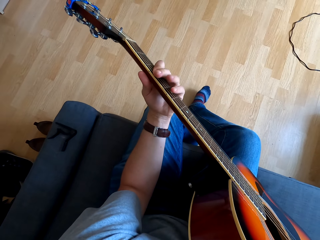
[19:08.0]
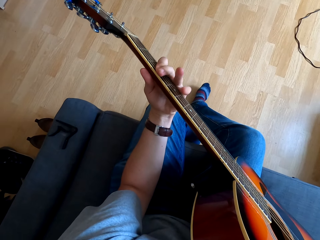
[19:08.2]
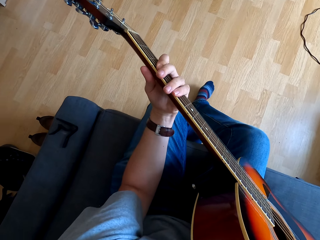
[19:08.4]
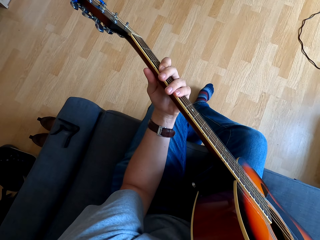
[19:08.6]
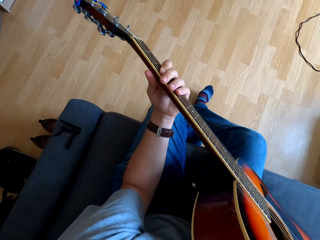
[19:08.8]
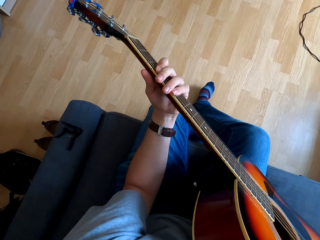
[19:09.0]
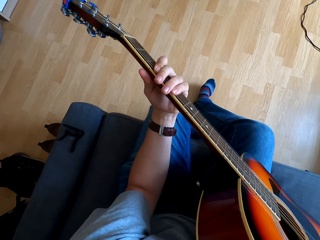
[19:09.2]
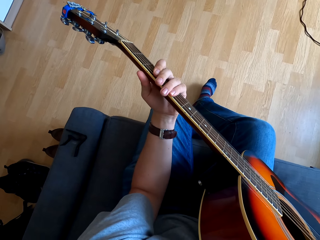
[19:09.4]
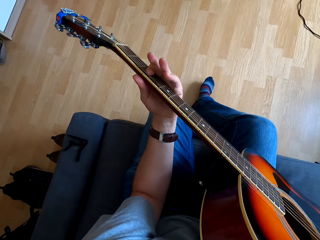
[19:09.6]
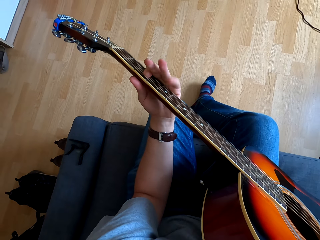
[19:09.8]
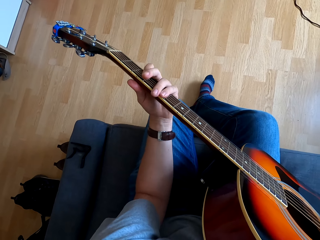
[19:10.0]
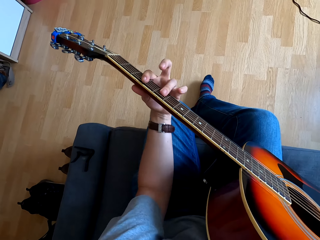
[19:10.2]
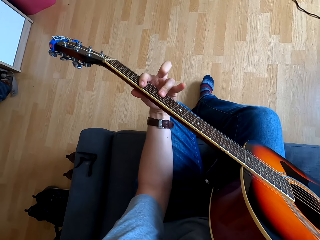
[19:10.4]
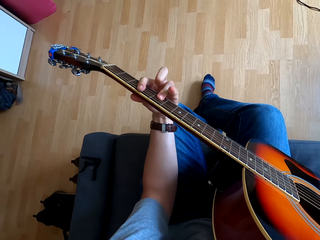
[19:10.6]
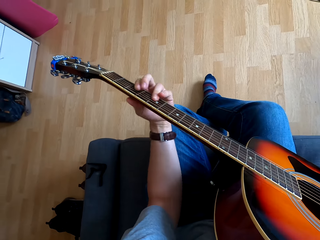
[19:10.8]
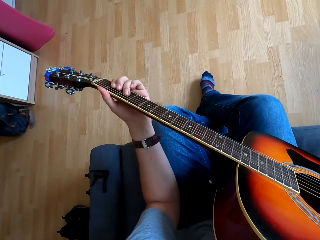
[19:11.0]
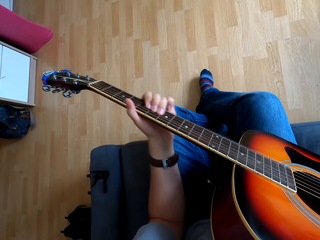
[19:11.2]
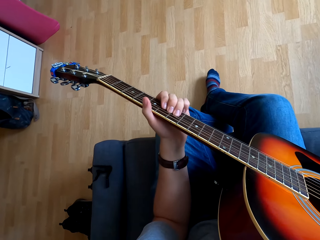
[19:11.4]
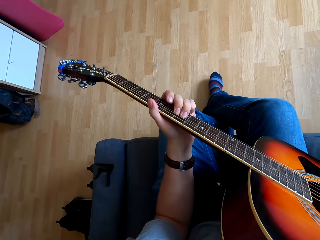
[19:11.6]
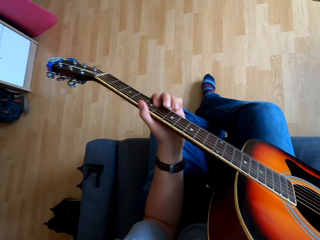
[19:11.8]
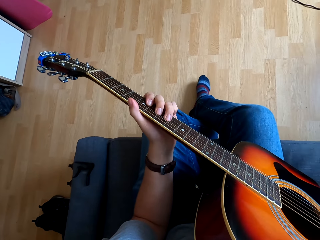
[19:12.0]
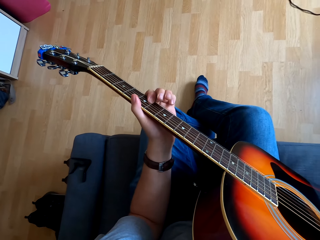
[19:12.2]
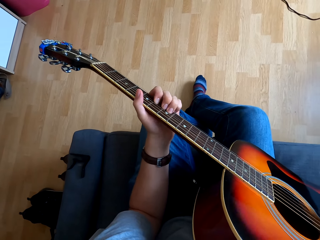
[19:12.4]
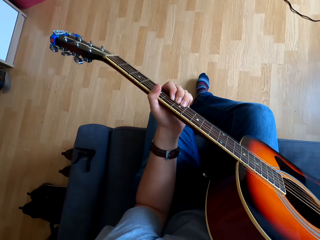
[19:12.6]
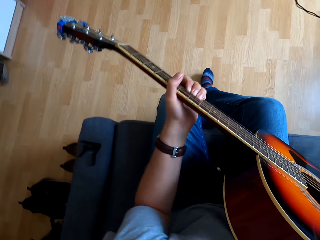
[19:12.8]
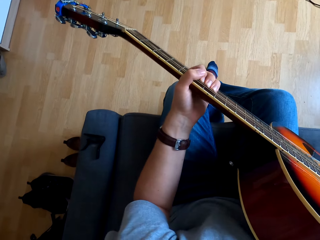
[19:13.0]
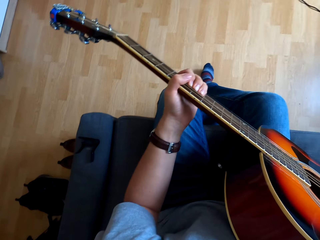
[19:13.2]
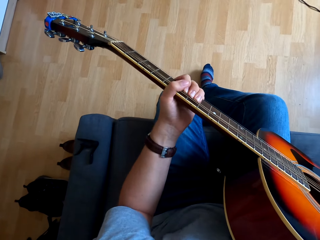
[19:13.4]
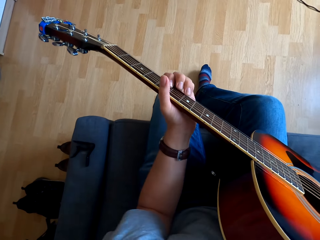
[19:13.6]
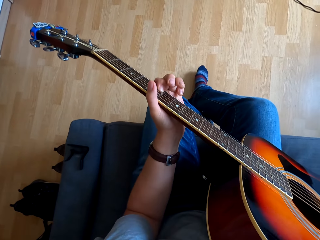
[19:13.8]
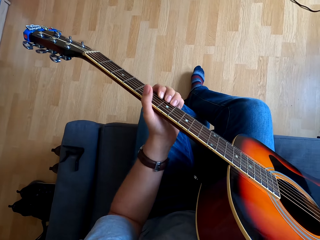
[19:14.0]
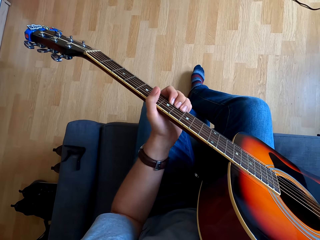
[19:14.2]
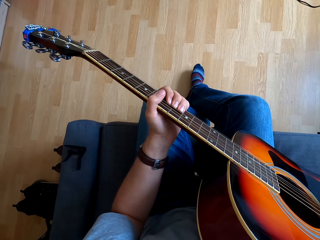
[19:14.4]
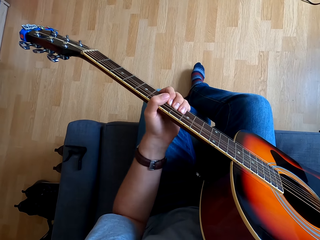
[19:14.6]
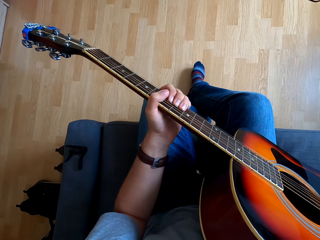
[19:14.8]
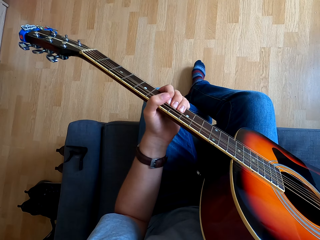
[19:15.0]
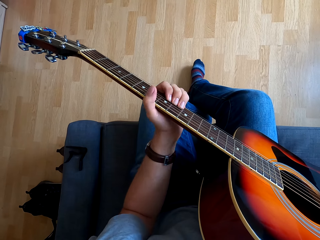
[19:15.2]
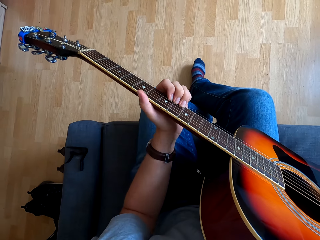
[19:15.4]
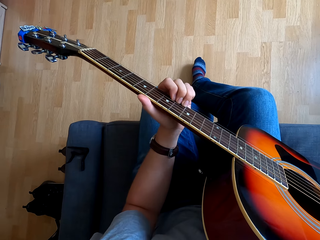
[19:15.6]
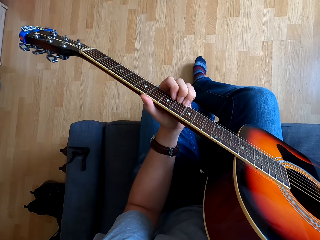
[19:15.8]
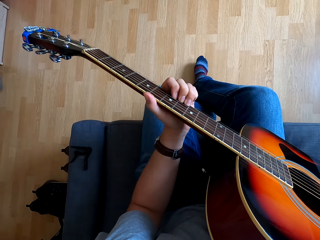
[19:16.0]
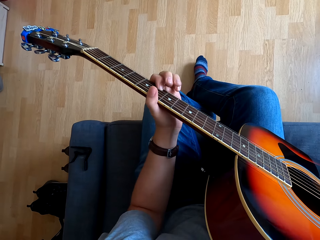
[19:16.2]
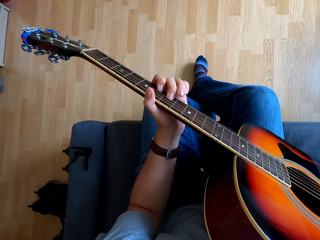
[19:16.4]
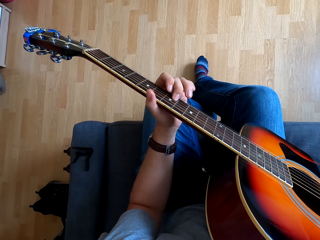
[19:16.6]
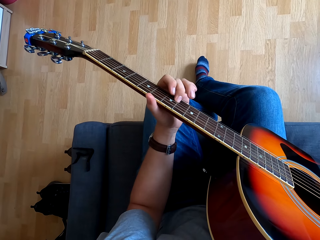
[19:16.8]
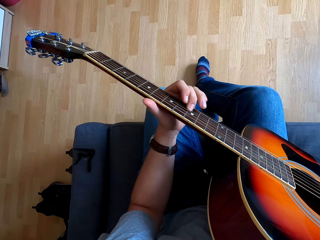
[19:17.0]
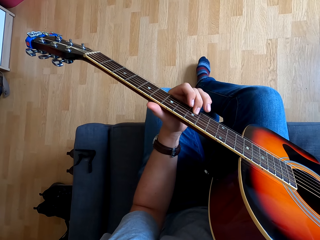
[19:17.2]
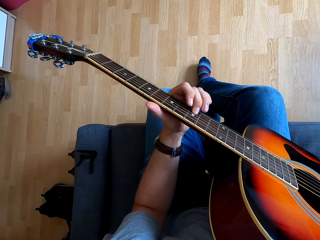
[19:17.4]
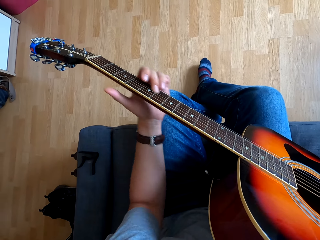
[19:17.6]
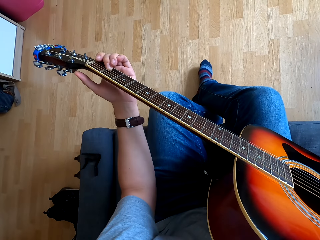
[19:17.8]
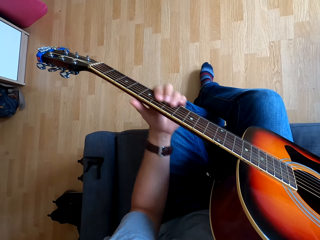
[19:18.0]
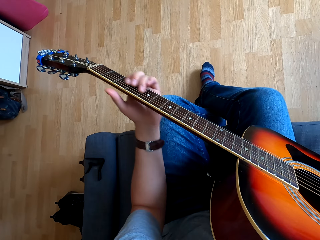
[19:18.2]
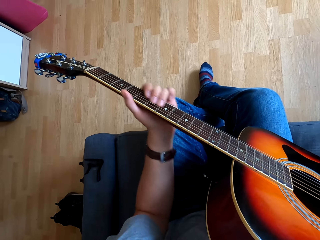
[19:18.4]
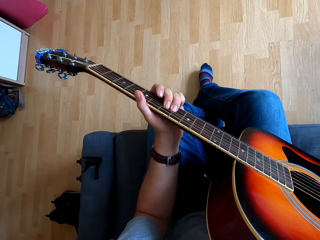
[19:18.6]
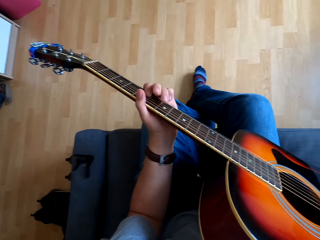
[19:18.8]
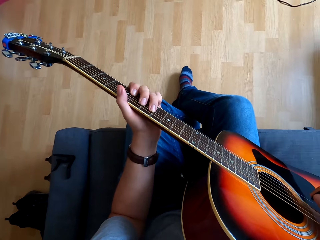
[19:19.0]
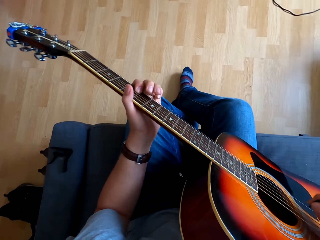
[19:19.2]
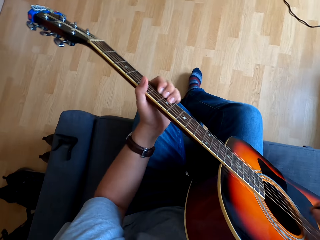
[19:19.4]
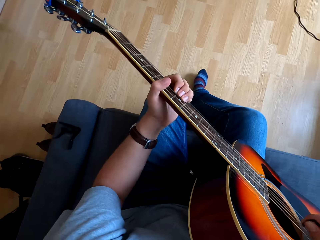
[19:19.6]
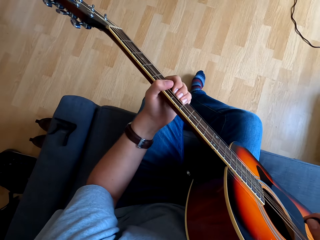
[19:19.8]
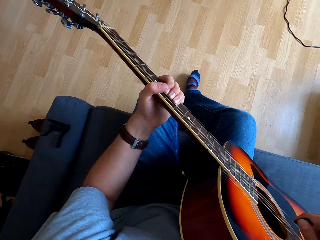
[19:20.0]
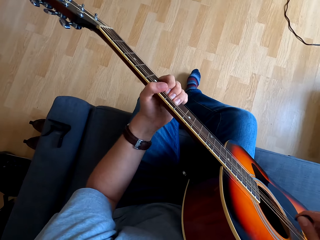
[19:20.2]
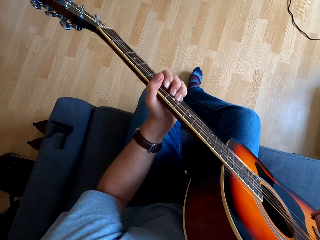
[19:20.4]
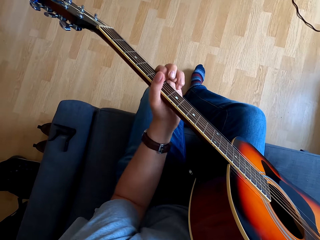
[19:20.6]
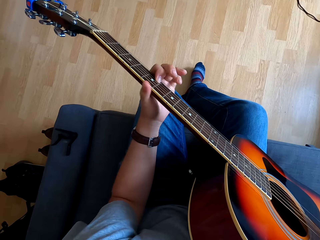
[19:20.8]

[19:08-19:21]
The camera wearer shakes a leg. They play guitar.

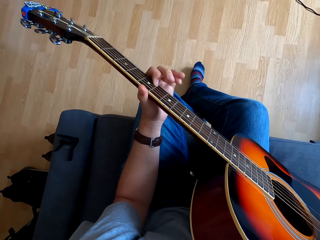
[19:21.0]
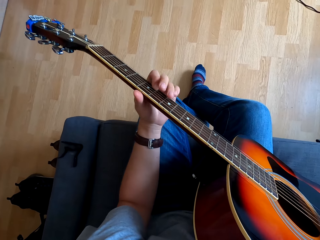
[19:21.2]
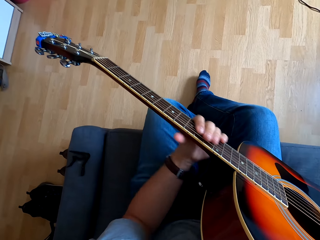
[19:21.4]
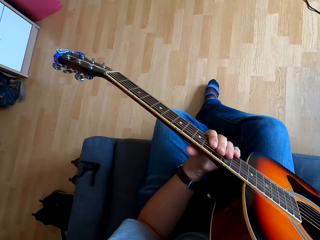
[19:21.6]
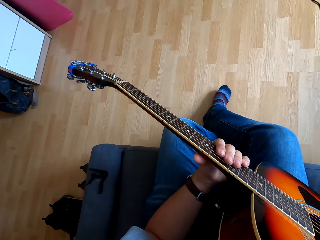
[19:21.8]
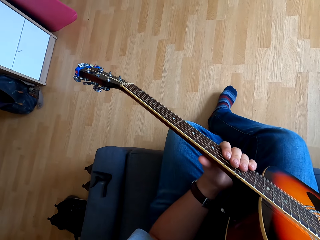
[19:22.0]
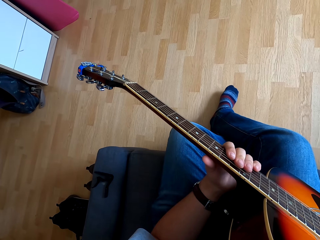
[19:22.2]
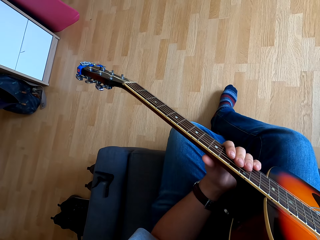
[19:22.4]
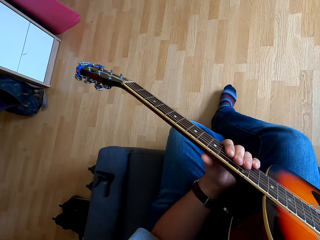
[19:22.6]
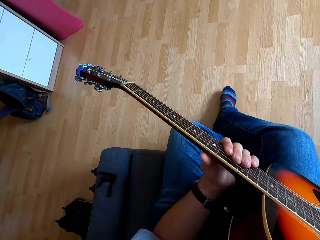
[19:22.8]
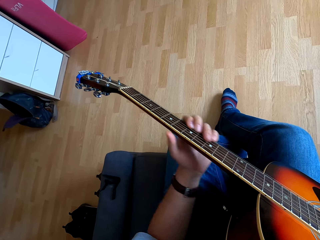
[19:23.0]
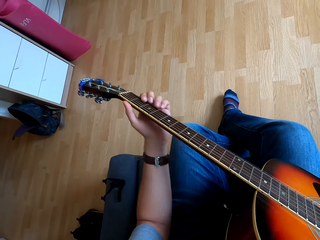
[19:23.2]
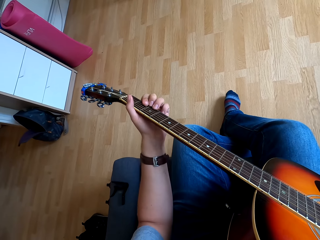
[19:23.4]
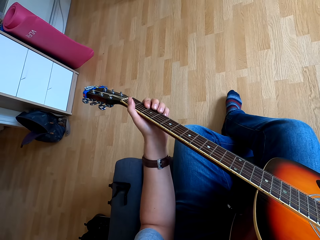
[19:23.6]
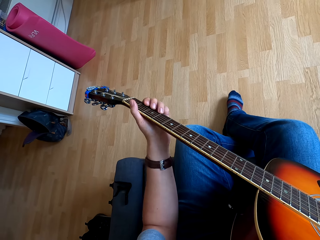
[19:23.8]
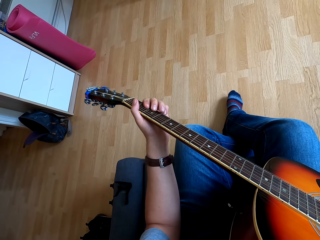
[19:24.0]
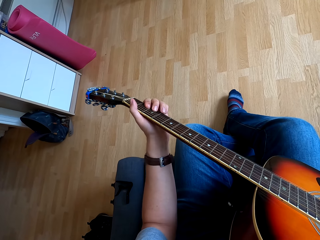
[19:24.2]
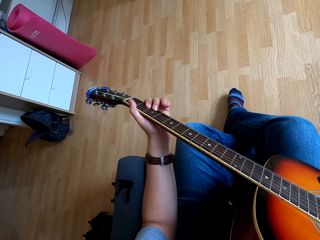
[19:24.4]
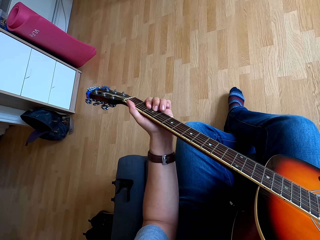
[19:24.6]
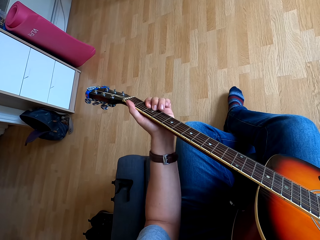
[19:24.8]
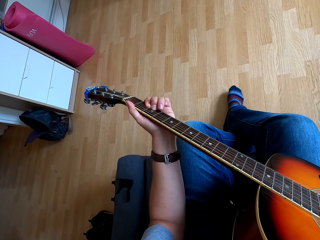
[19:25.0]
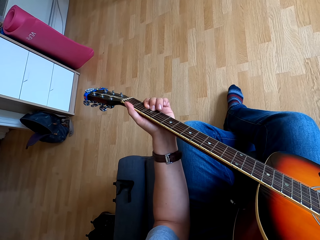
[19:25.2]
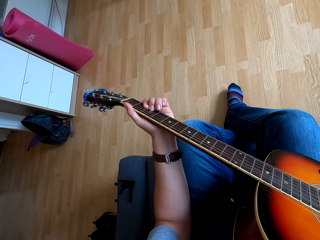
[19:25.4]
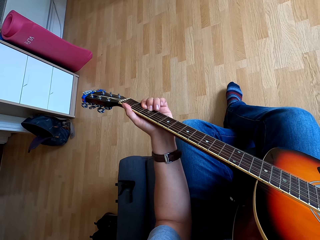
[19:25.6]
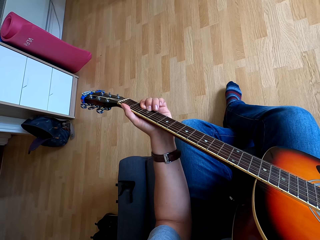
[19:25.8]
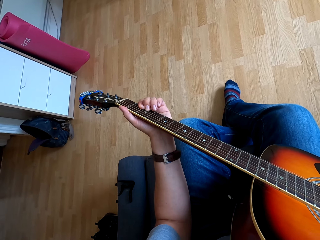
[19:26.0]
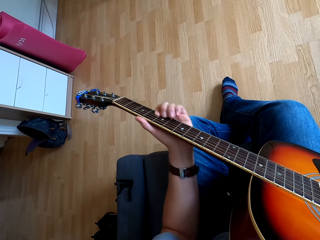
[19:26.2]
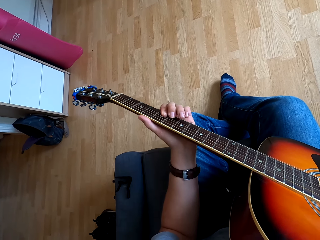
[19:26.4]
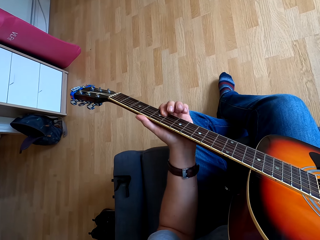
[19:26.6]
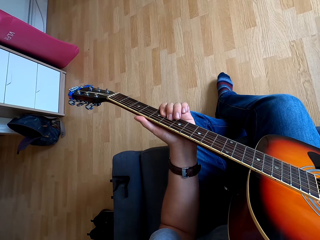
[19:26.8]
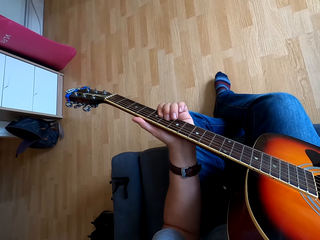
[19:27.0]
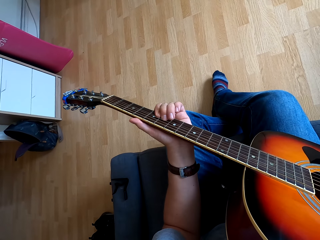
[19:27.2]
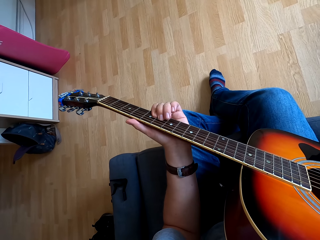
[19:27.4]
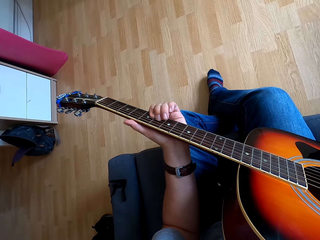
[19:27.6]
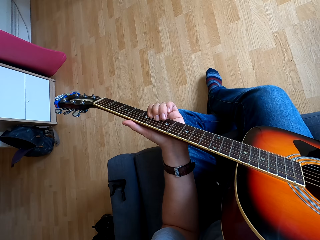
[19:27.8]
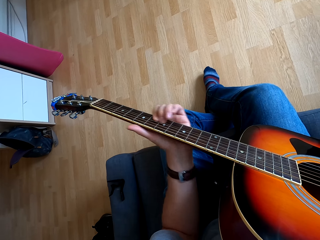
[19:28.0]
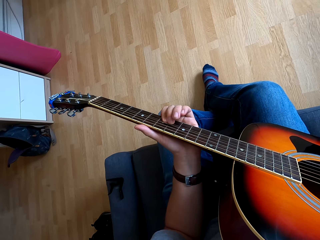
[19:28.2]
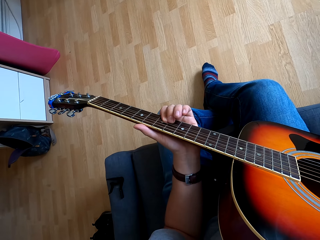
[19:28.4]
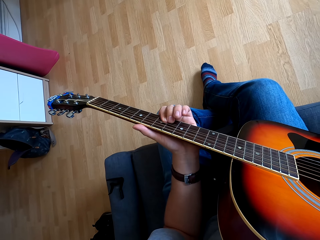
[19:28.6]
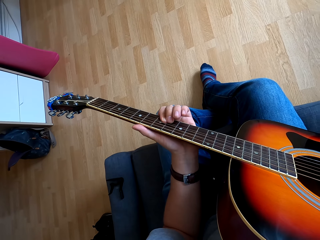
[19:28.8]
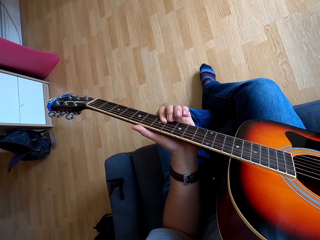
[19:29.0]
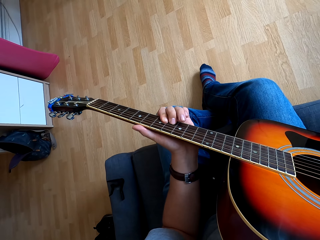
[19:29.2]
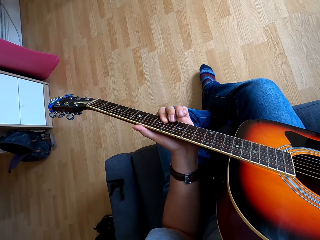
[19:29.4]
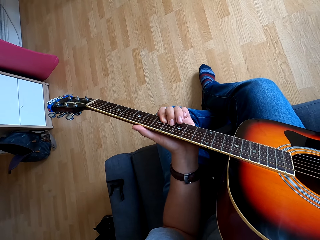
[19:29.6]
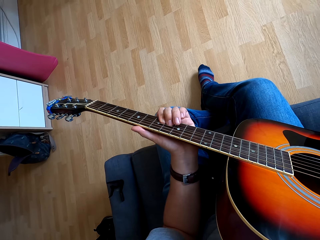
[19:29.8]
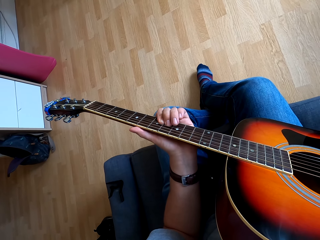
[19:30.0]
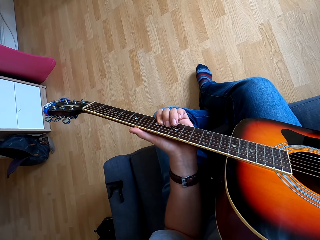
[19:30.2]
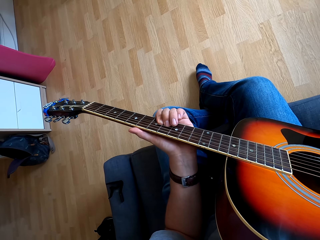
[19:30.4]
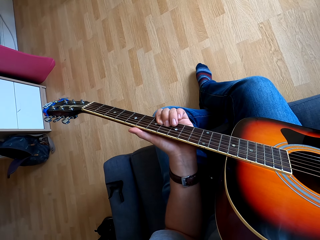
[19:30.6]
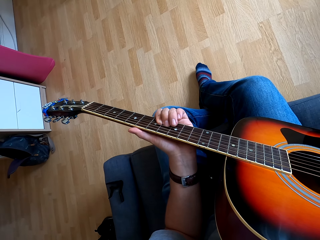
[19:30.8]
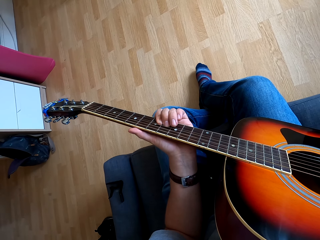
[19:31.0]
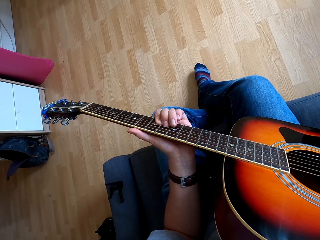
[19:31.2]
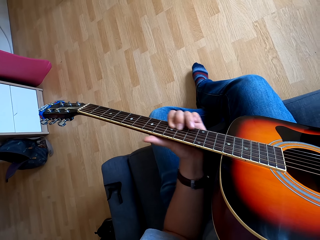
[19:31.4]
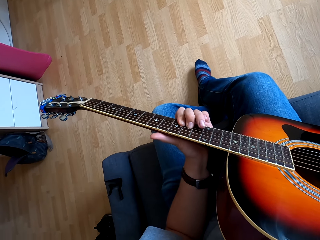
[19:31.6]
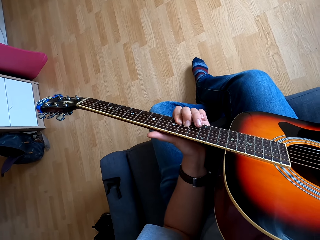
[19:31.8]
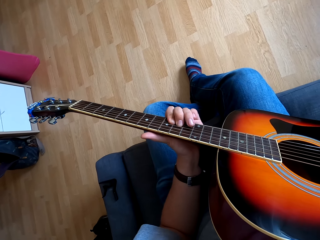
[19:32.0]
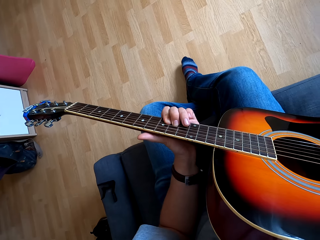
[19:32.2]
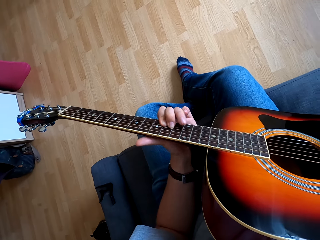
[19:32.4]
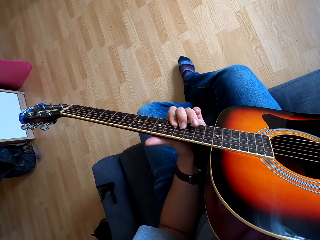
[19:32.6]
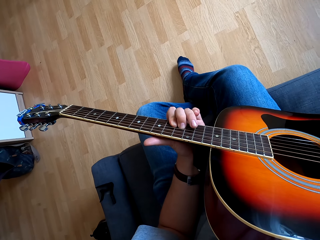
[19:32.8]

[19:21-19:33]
The camera wearer touches the guitar.
